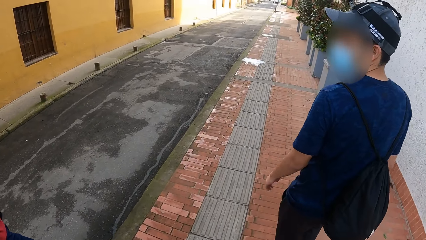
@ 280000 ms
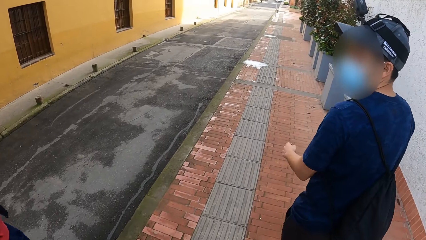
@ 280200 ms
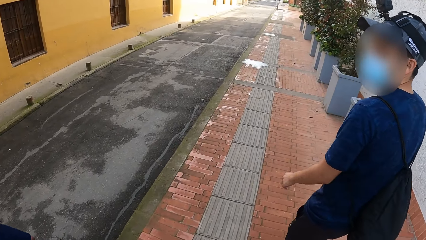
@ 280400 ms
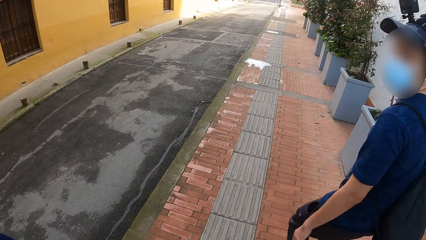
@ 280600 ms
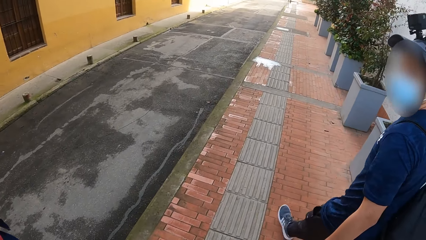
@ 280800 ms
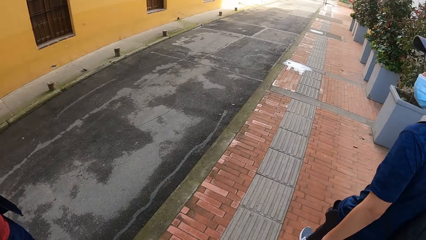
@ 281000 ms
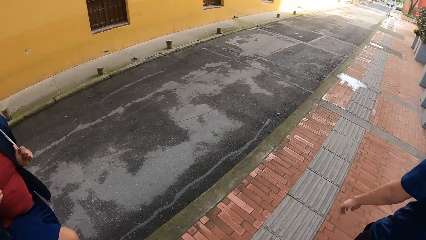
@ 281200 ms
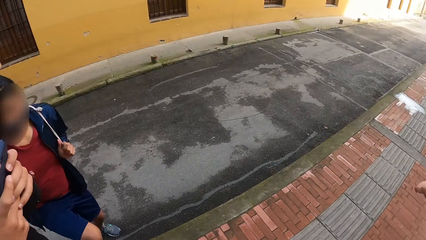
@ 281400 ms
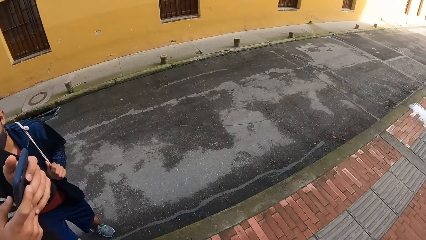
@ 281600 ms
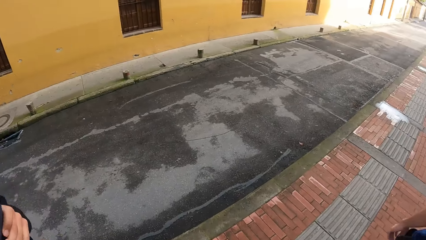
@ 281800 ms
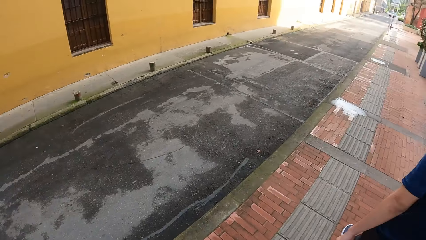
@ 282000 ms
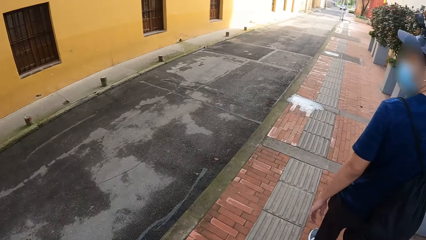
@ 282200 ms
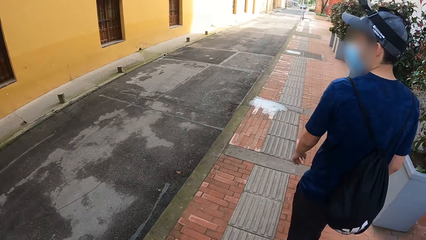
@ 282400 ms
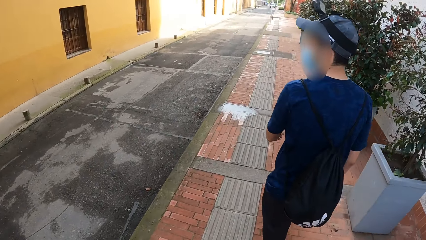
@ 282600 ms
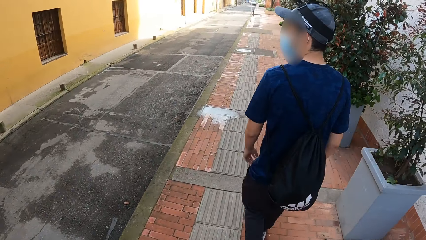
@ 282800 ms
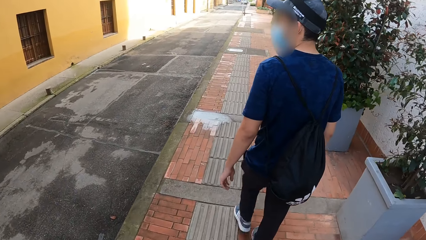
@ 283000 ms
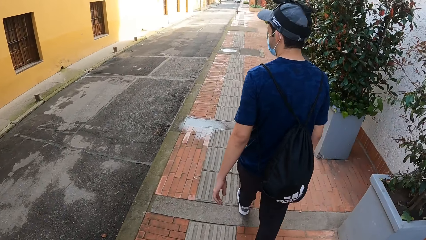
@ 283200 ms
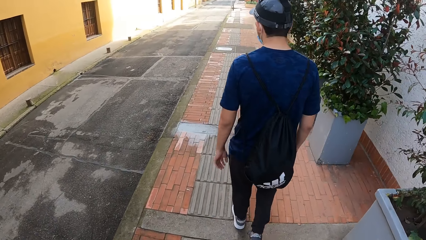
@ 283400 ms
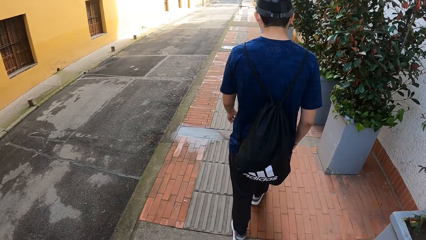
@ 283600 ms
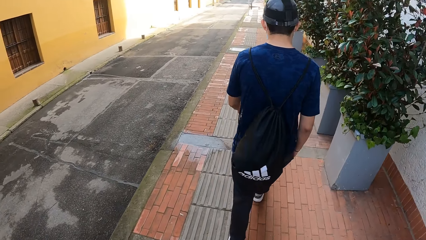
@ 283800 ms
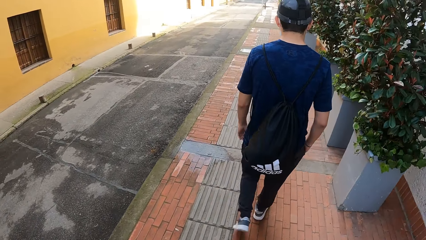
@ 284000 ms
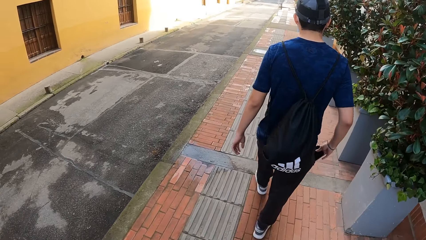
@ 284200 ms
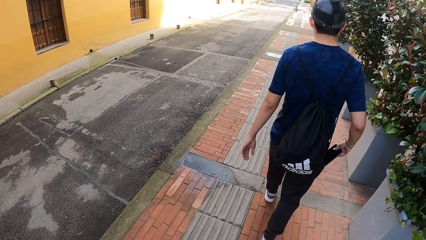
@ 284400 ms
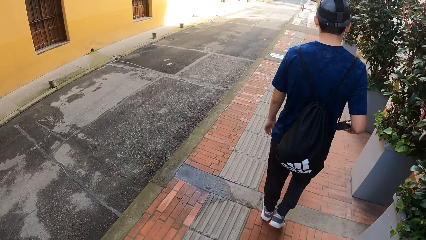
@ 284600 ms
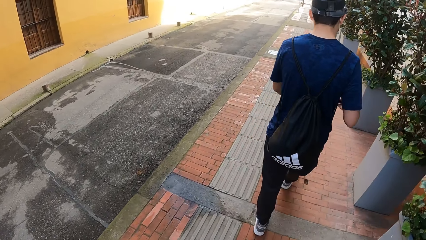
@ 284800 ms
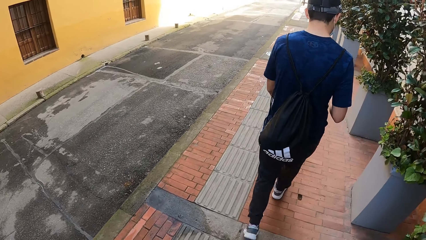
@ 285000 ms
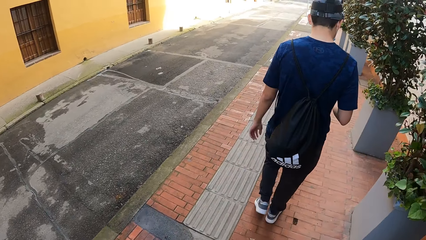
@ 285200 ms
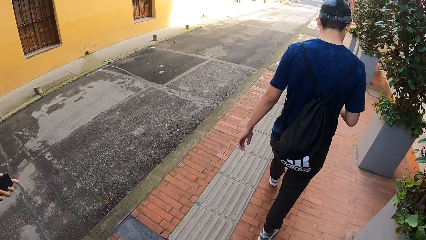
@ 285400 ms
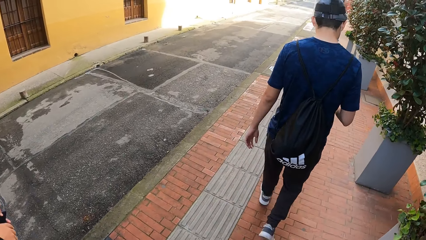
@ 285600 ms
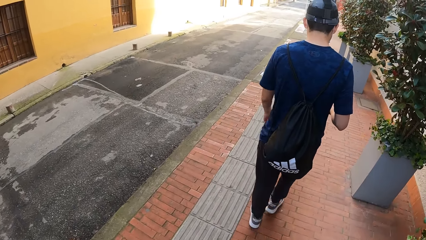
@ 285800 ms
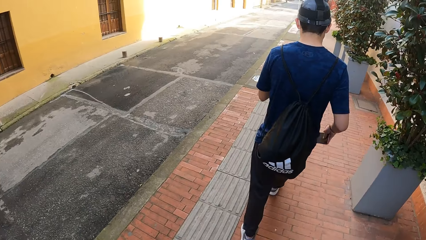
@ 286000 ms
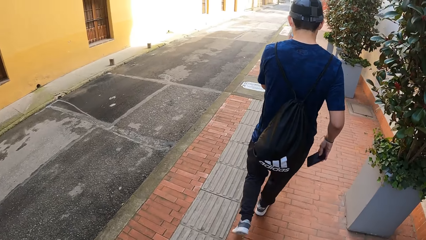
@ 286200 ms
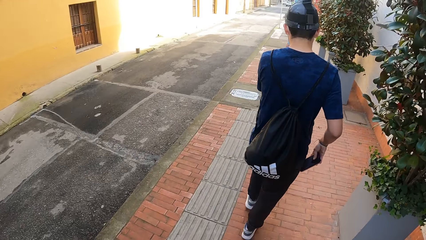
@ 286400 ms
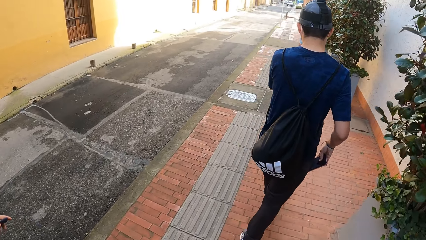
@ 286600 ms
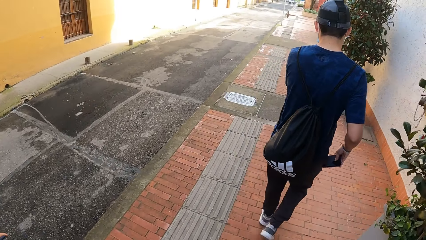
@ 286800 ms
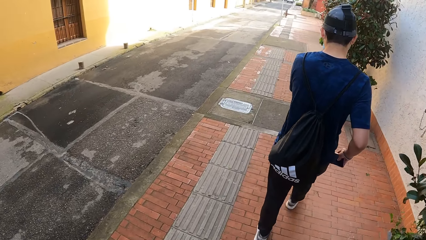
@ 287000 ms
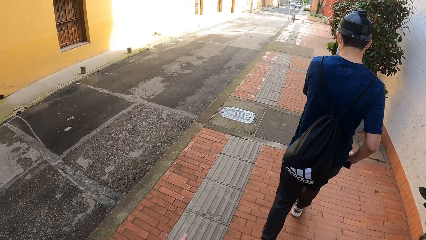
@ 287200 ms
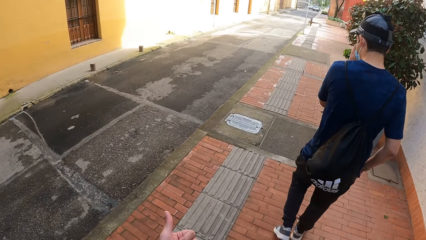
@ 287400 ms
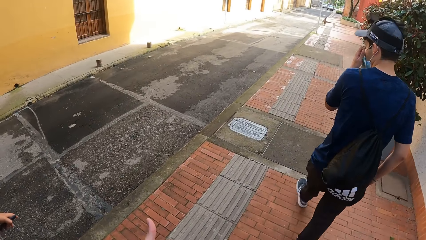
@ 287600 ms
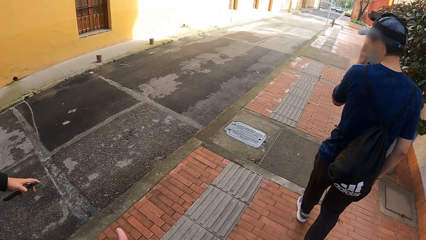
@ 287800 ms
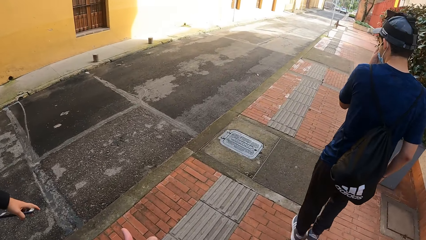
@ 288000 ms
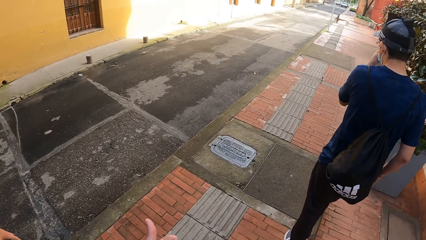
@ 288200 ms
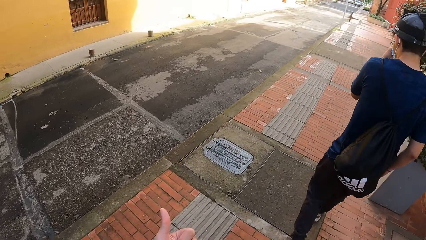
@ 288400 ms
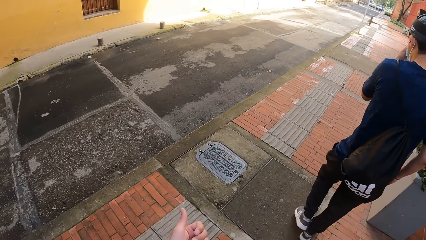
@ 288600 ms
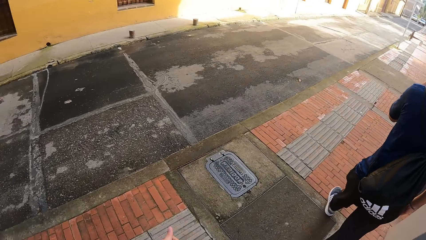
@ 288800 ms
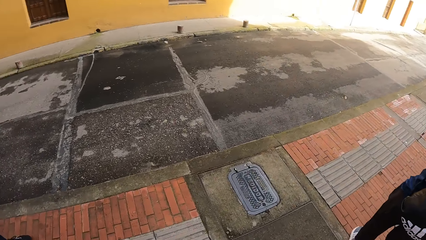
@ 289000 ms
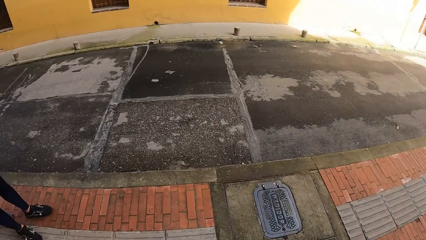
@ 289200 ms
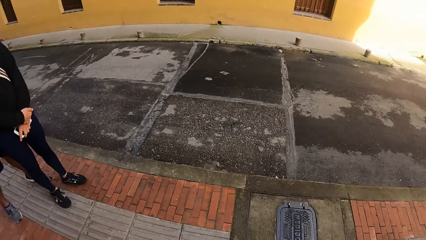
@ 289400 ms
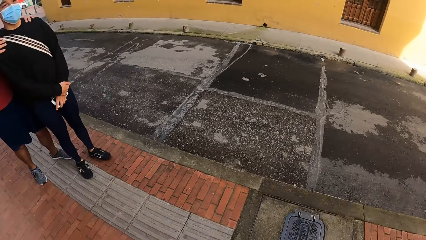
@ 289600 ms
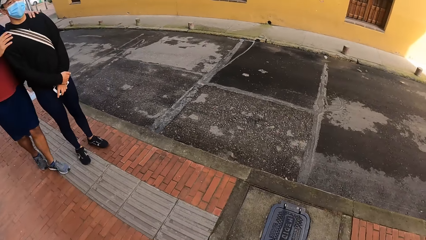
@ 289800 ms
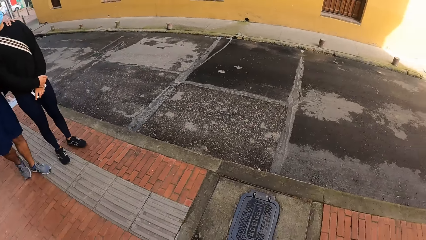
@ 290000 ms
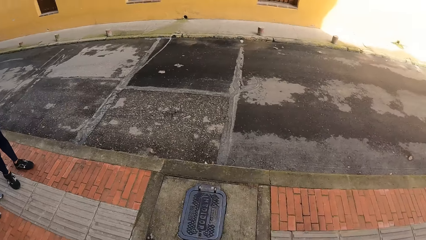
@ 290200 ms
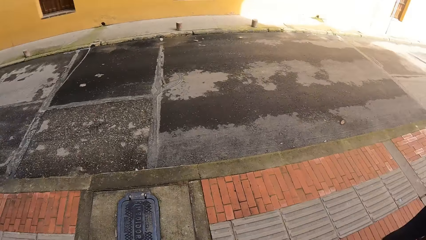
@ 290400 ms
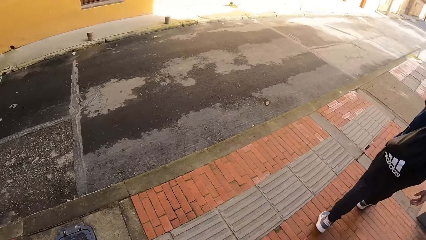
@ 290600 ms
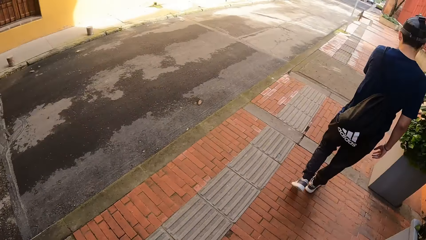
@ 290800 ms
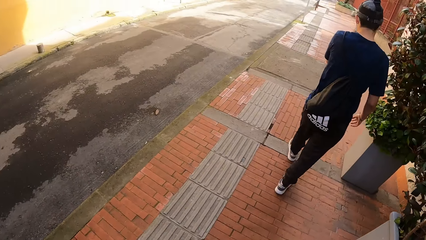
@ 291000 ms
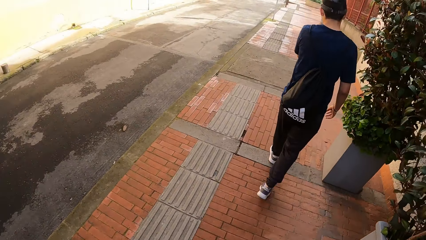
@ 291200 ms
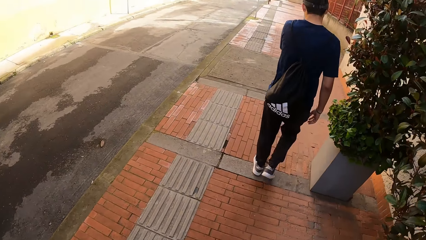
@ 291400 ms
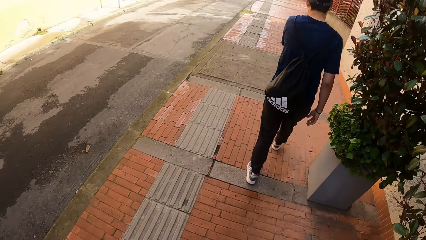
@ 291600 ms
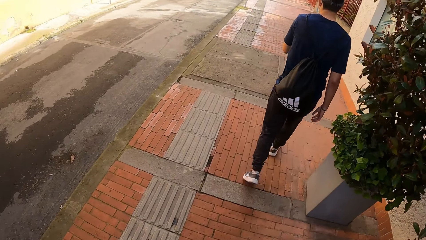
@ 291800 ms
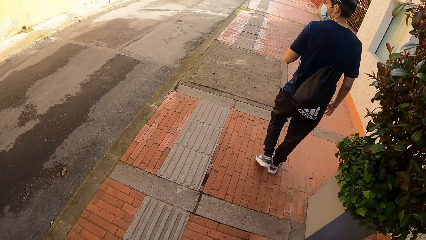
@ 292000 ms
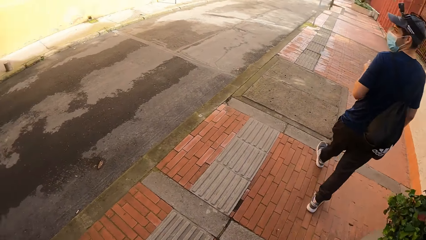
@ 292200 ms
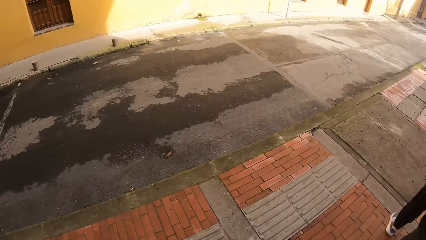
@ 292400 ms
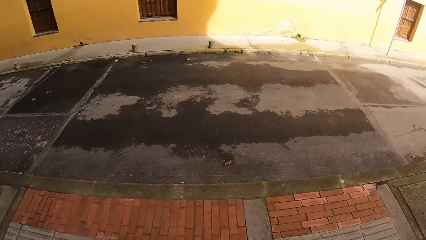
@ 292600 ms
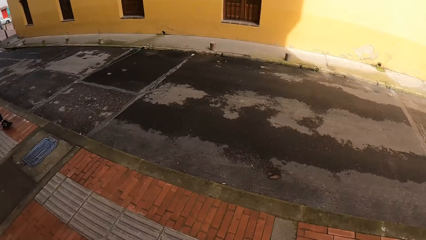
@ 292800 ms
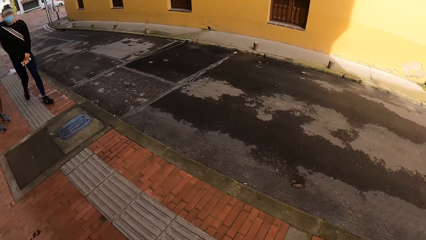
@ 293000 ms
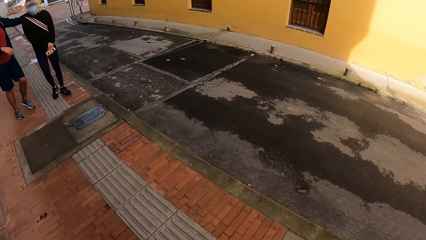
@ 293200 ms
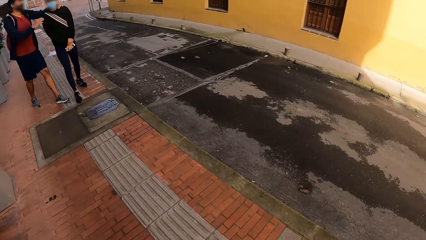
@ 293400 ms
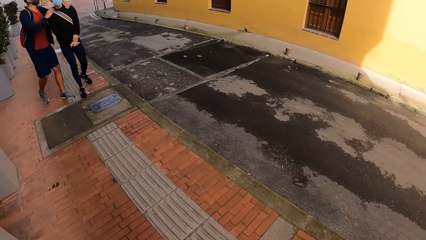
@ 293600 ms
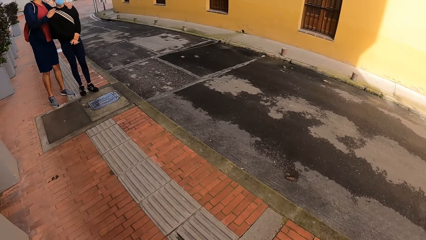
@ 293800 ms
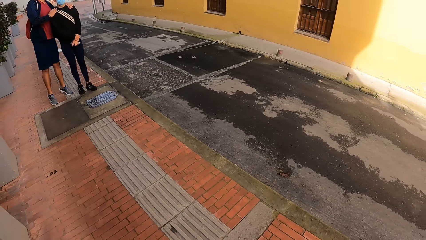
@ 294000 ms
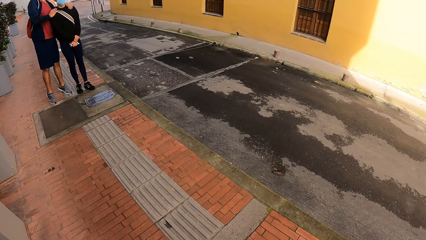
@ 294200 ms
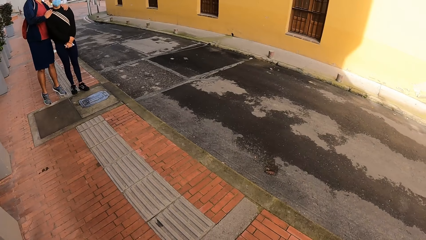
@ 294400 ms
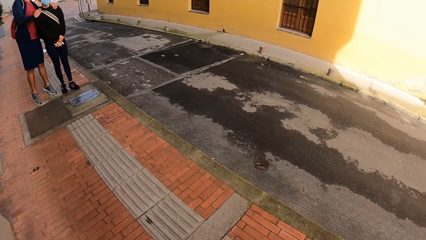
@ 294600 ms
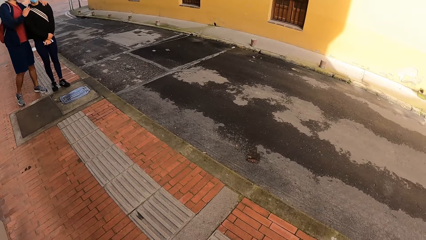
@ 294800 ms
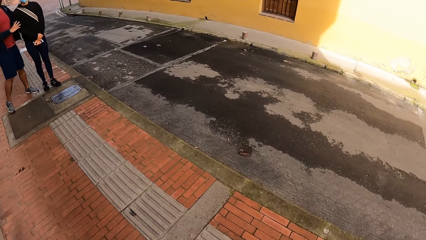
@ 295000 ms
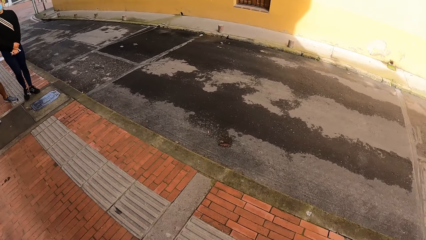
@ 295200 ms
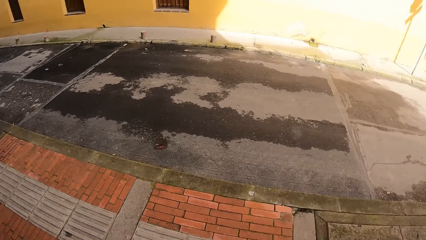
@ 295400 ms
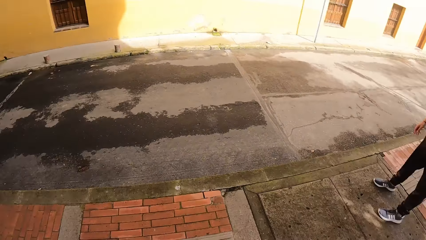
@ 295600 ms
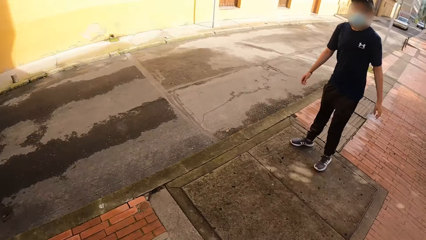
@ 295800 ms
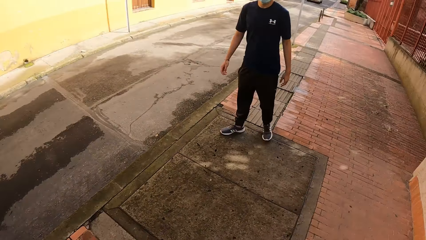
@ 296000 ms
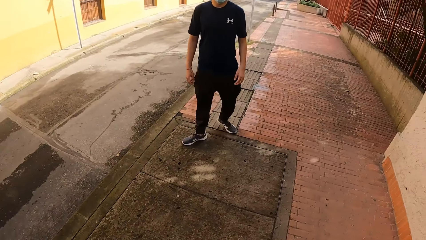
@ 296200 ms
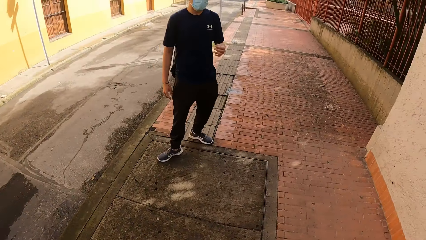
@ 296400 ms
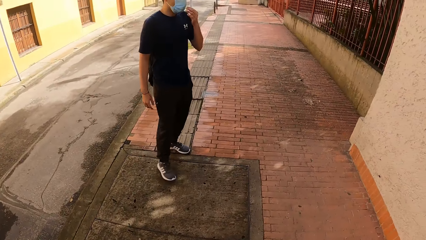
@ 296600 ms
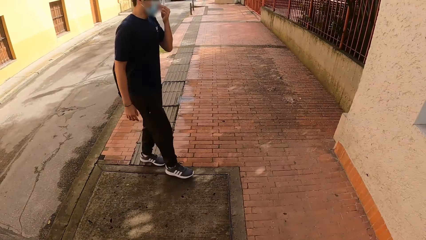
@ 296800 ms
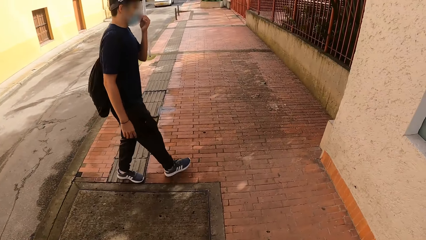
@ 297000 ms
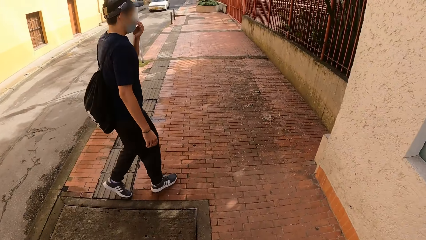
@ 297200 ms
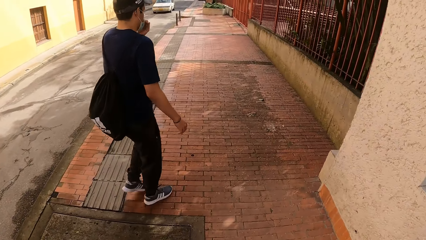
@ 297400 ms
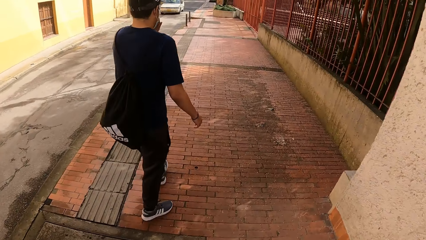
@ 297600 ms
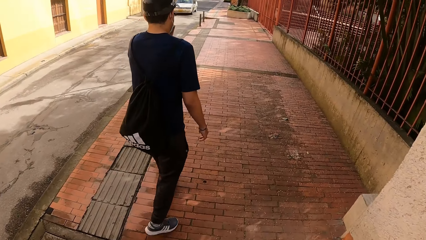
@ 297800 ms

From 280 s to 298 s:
The camera wearer looks around. A man operates the phone with both hands. Another man takes out the phone from the trouser pocket with his right hand and operates the phone with his right hand. A third man dips the mobile phone into his pocket with his right hand. A fourth man interacted with a fifth man. The fifth man walks on the road. The fourth man interacted with the fifth man. The fourth man walks on the road. The camera wearer looks back. The third man walks on the road and touches a mask on his face with his left hand.
